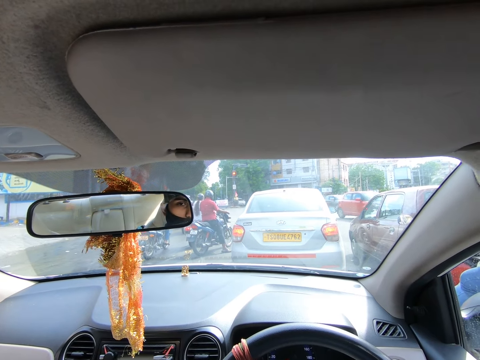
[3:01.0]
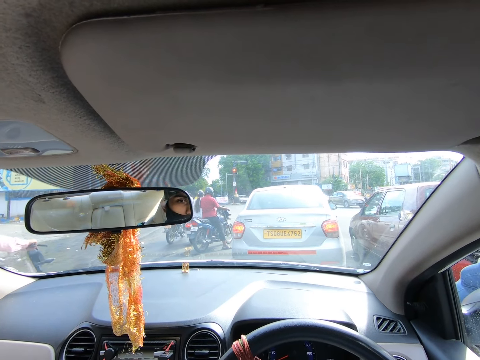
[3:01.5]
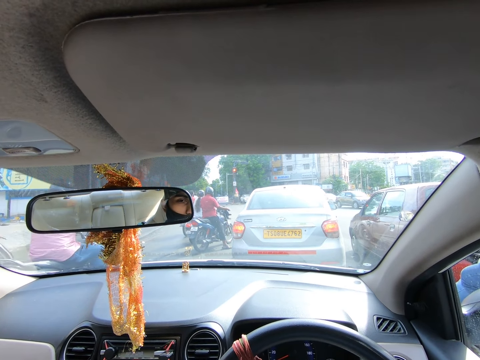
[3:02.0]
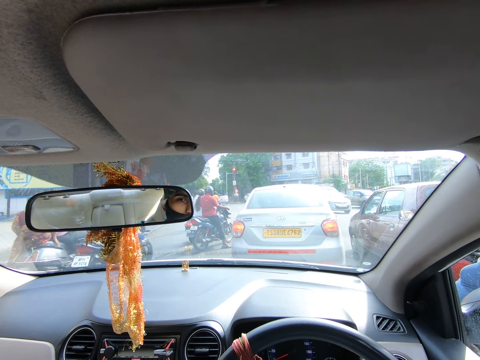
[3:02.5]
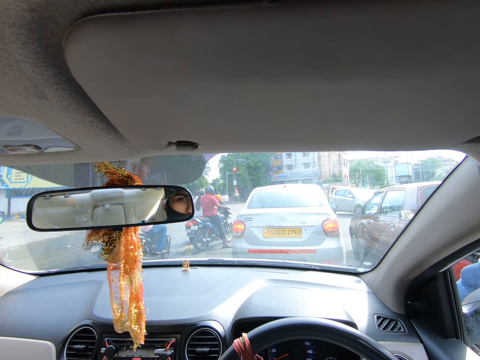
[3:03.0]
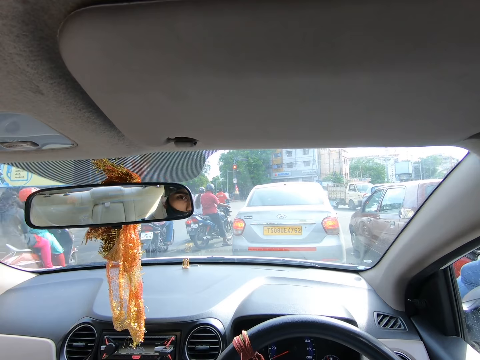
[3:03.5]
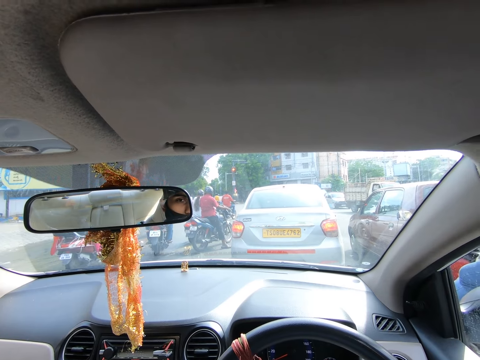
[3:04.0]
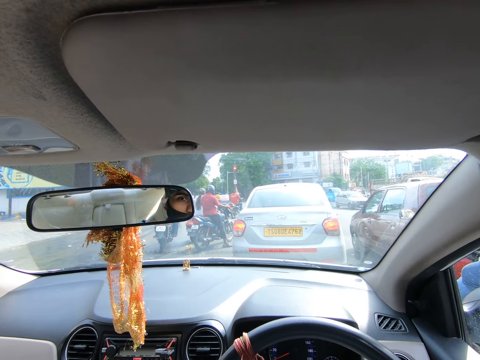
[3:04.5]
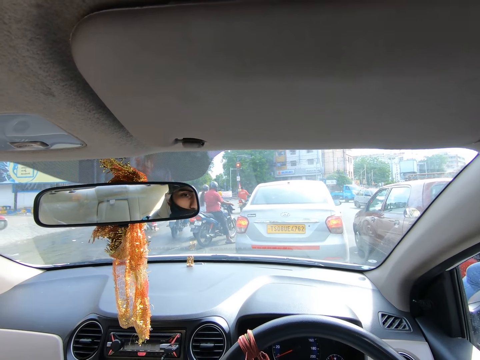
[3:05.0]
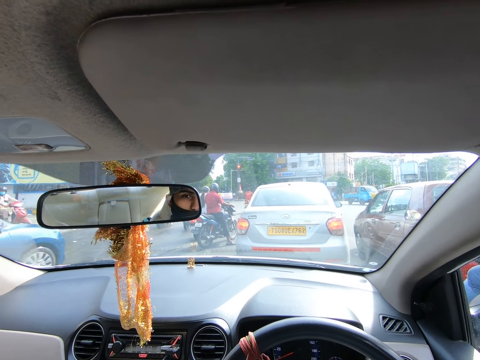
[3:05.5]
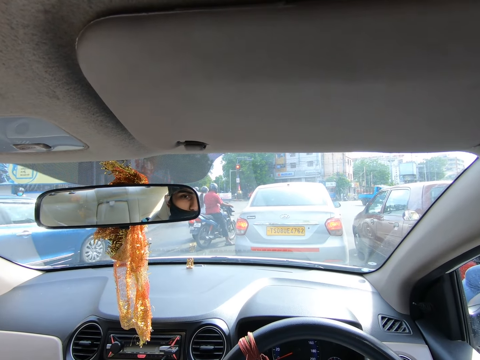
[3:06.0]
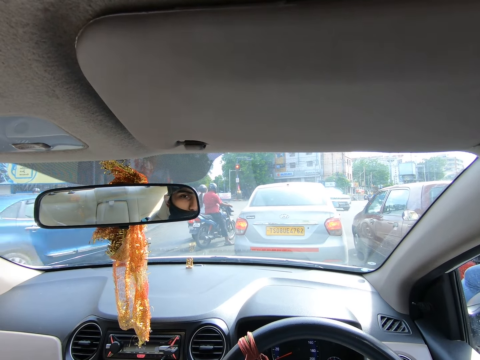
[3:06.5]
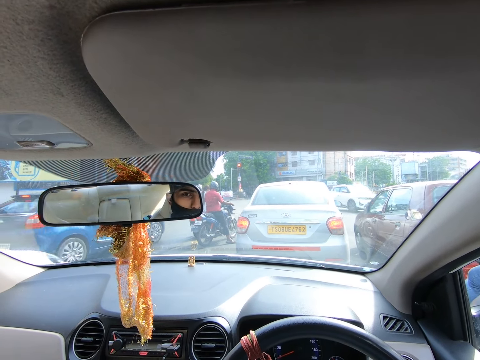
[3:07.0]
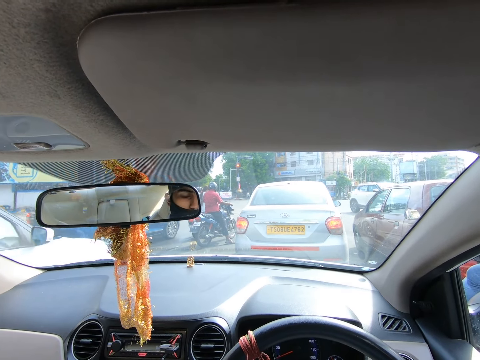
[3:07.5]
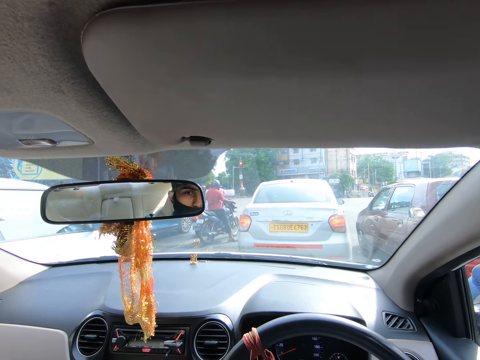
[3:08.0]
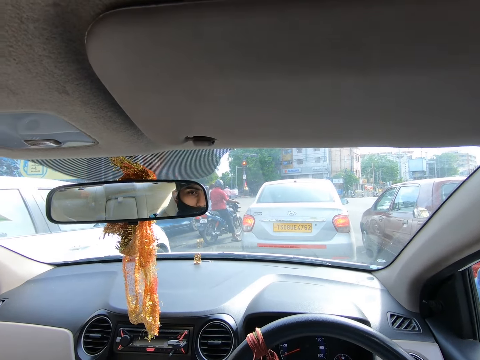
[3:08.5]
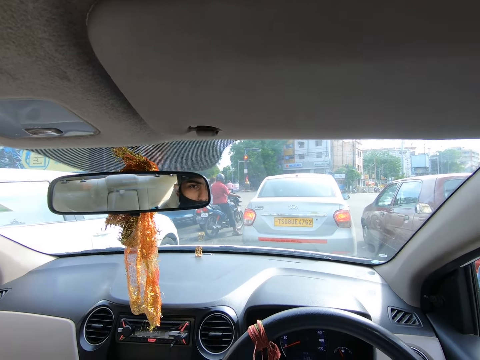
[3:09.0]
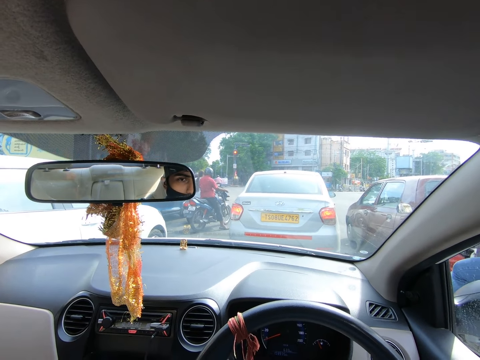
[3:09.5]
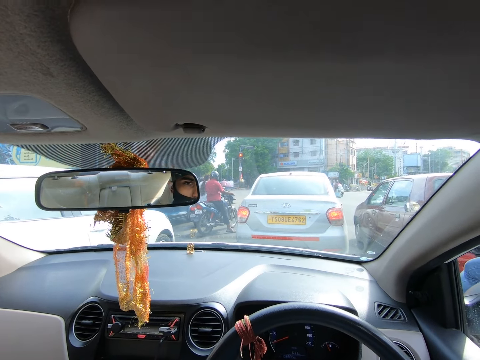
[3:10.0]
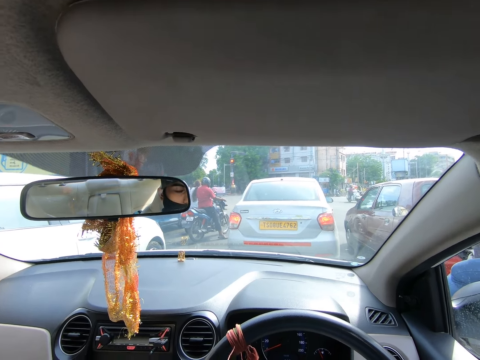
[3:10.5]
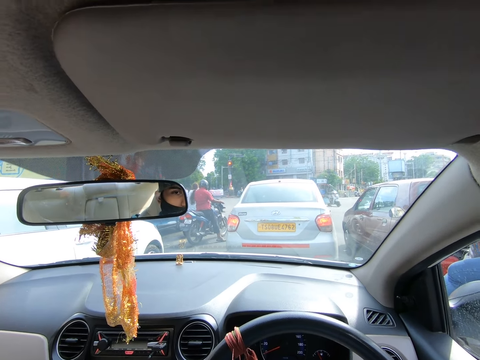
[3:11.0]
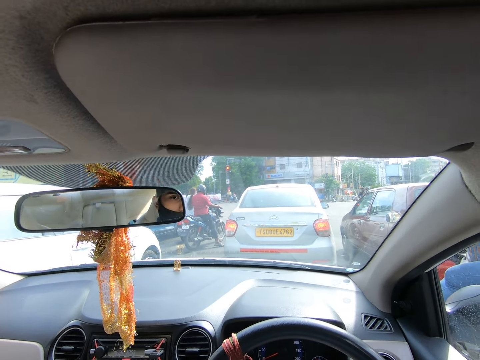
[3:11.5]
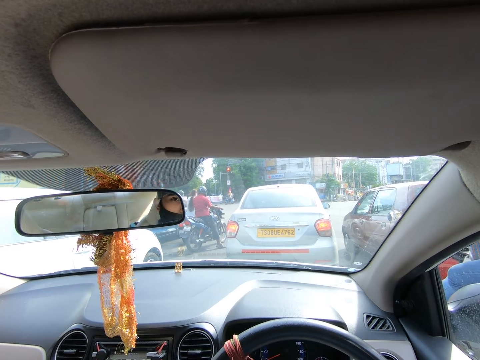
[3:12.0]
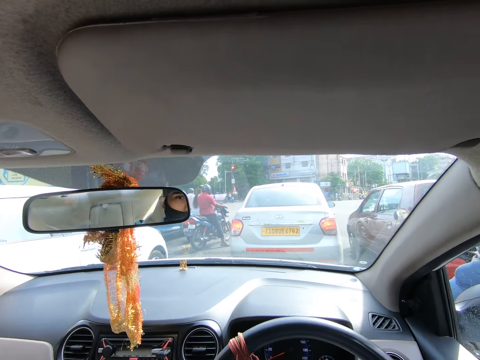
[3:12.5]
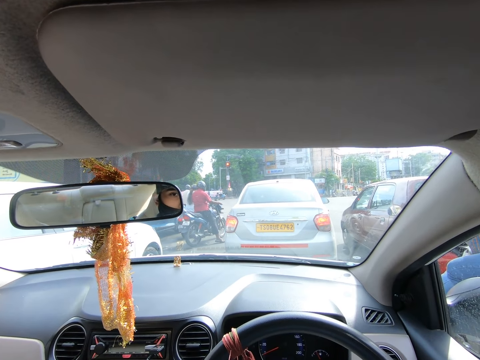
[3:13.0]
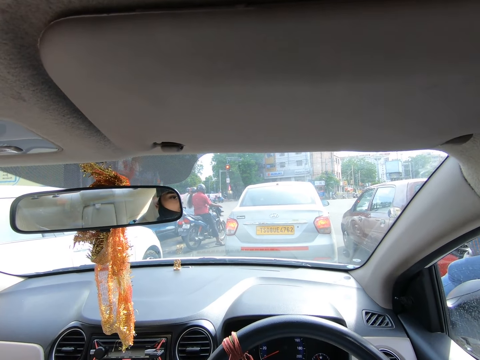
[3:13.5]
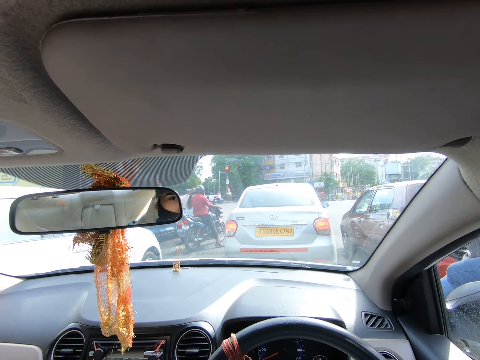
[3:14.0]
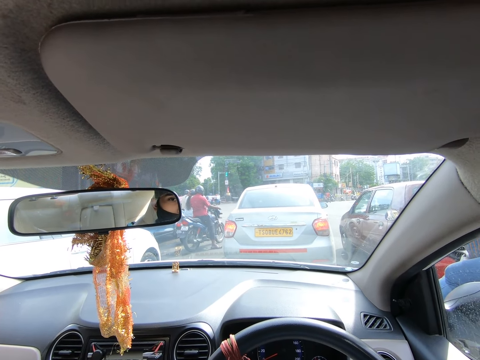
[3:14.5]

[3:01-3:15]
A motorcycle drives past the camera wearer. This happens repeatedly. A car drives past them. This happens again.

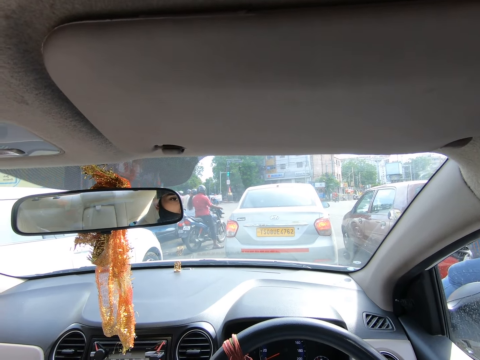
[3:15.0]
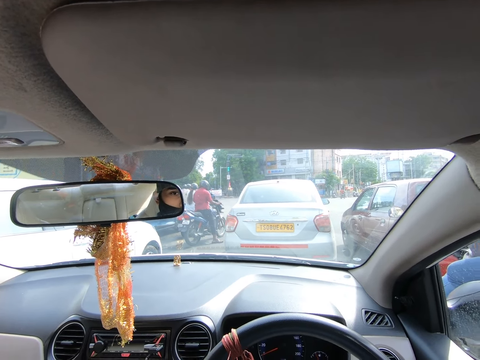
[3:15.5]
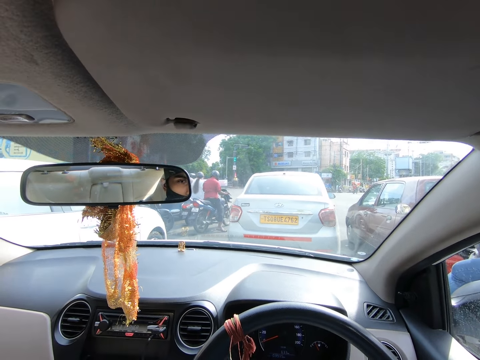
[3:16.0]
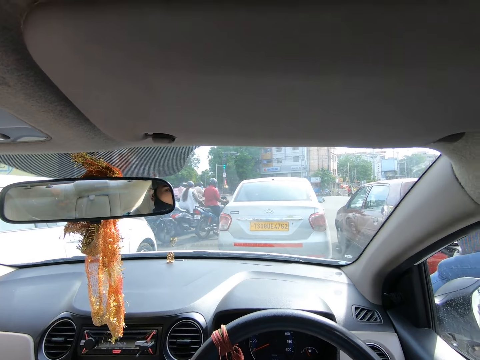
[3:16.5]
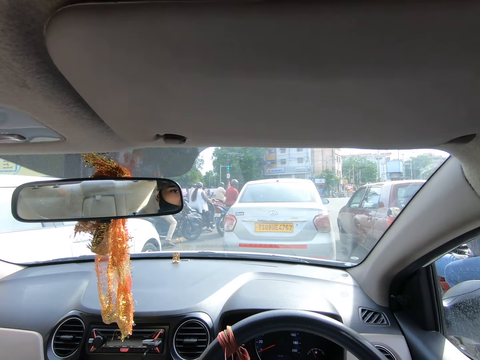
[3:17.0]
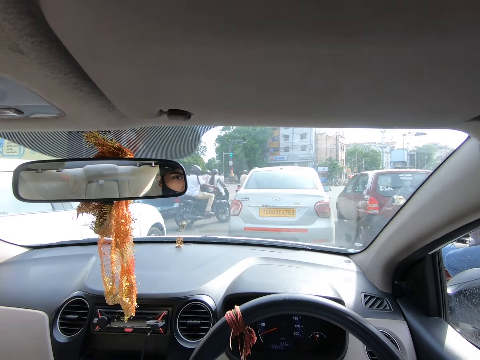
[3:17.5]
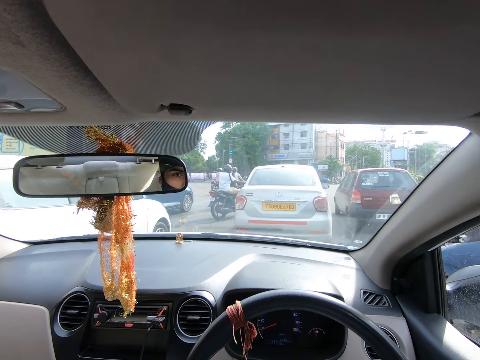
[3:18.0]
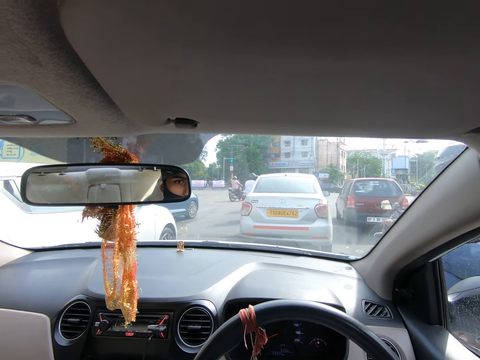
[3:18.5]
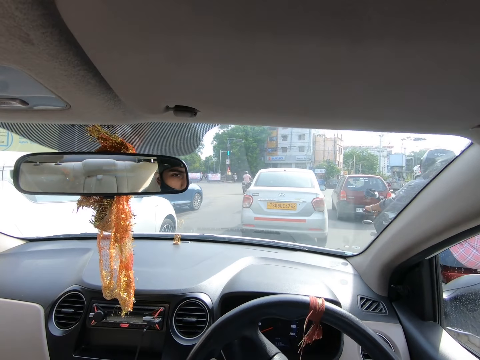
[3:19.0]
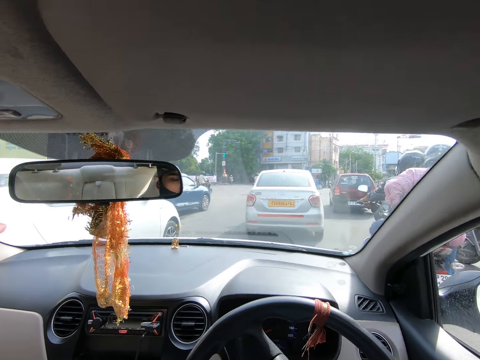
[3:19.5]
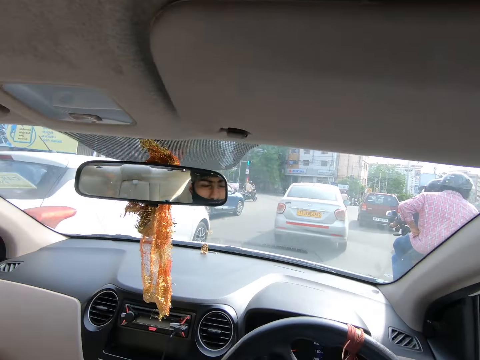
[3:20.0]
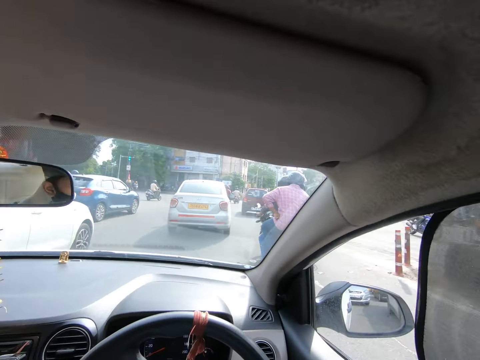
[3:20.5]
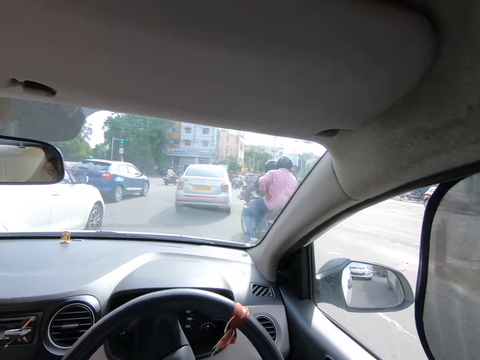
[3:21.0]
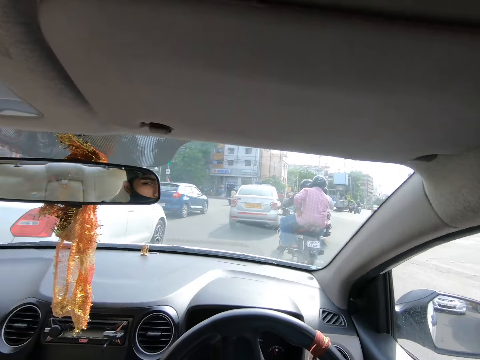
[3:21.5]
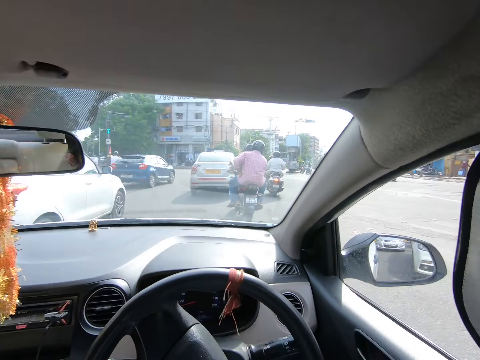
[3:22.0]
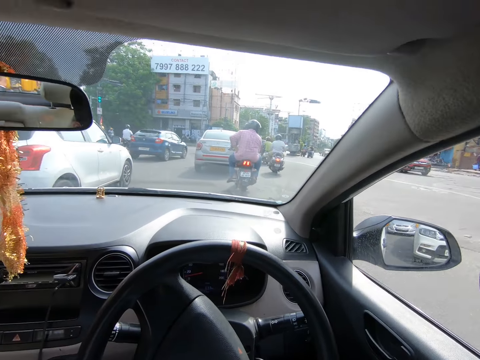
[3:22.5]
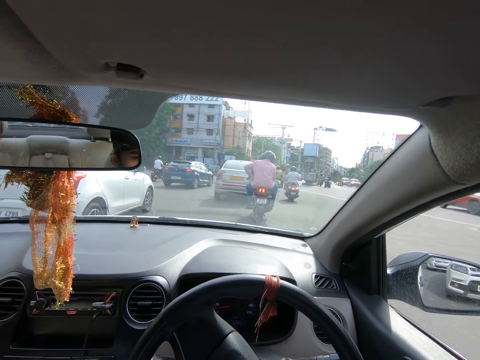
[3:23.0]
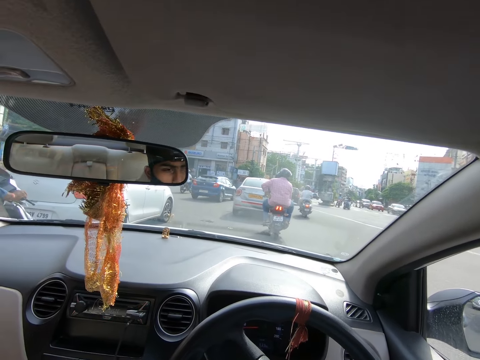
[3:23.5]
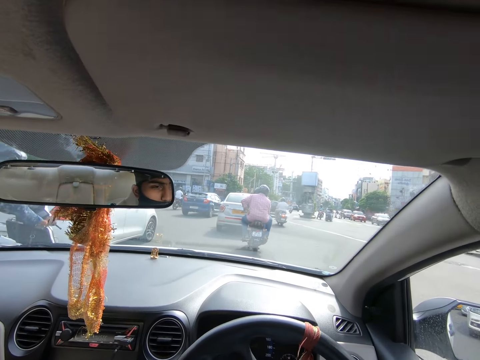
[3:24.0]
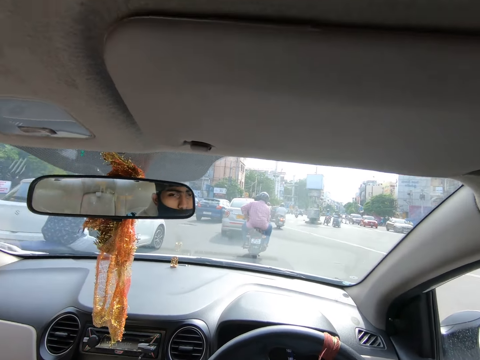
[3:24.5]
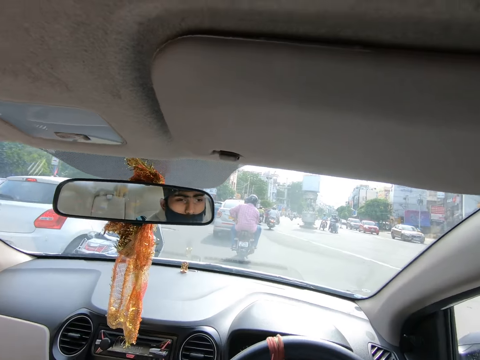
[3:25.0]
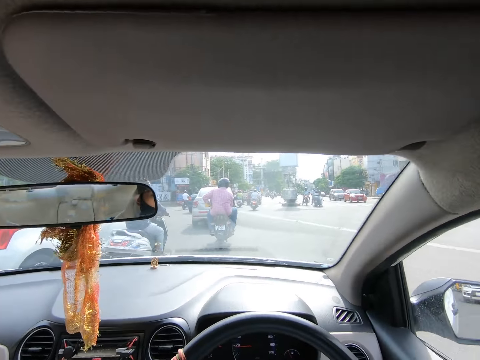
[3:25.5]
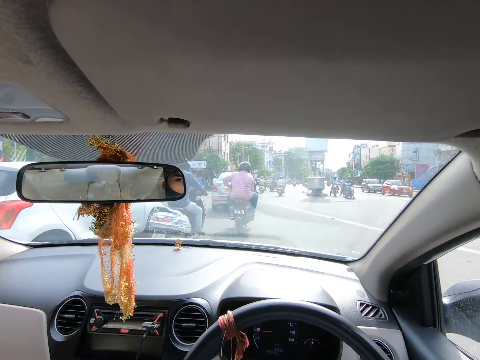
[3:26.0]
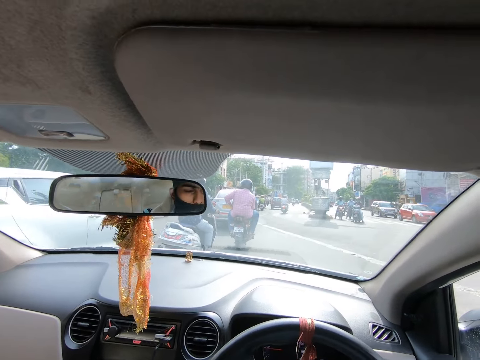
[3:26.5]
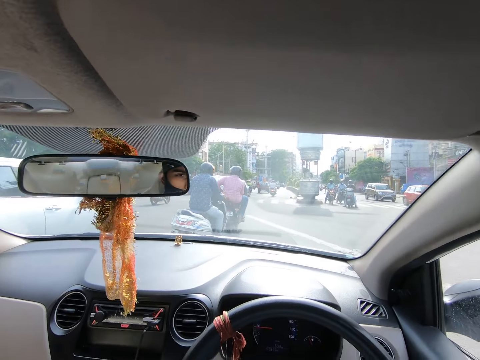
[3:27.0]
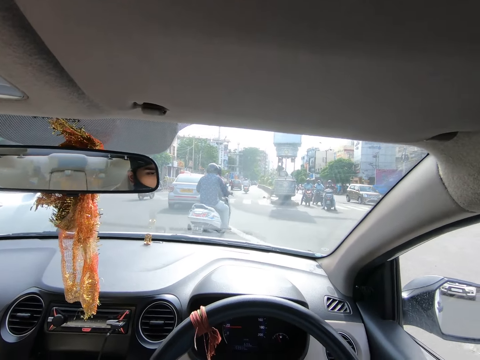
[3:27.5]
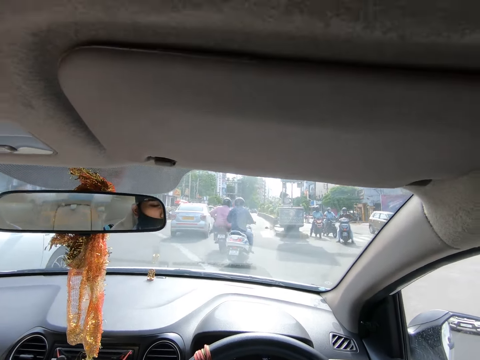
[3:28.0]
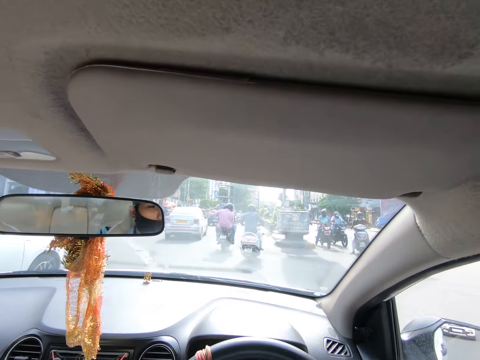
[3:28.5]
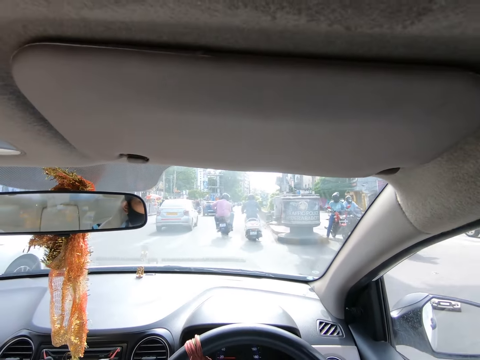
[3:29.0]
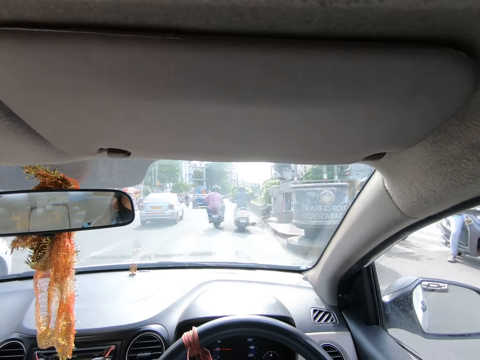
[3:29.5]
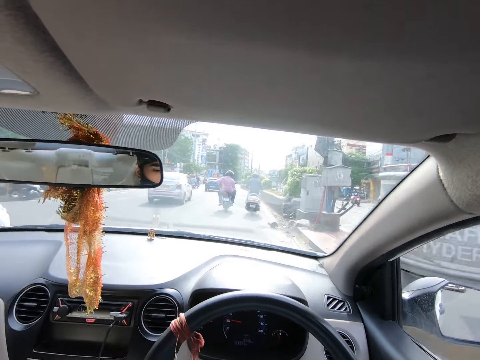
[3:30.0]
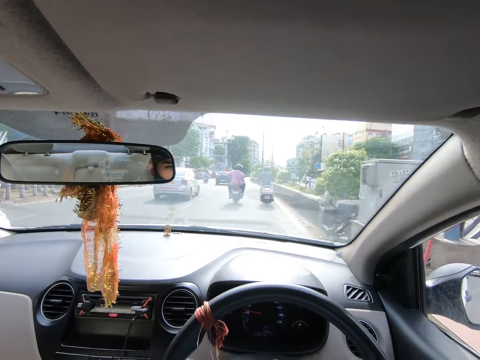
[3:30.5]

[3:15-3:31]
The camera wearer drives the car with the steering wheel in his right hand. A motorcycle drives past him. He drives past a car.
